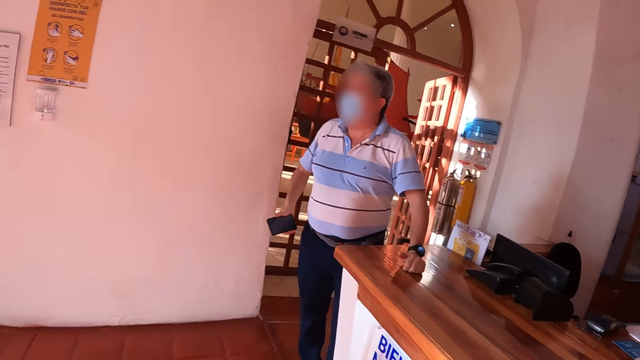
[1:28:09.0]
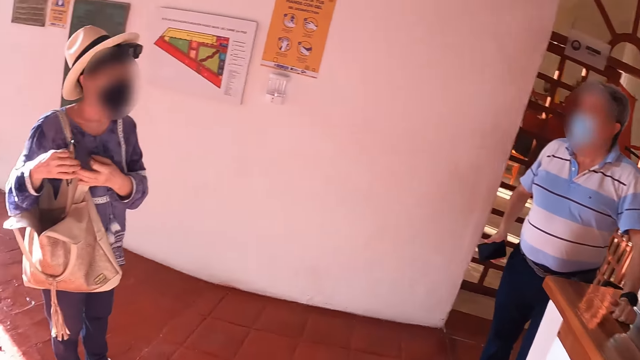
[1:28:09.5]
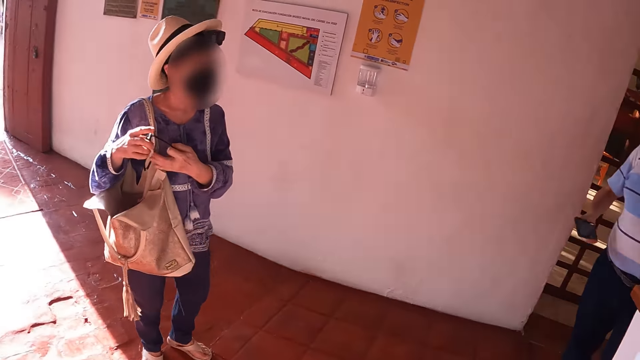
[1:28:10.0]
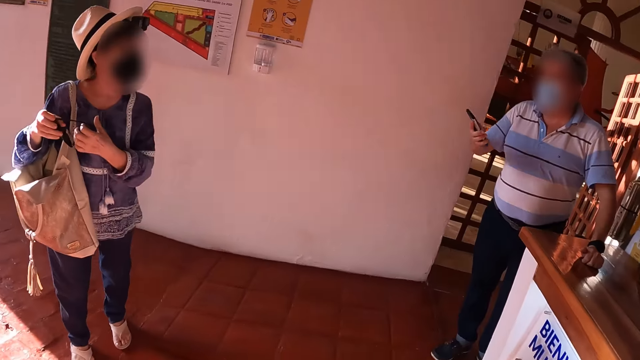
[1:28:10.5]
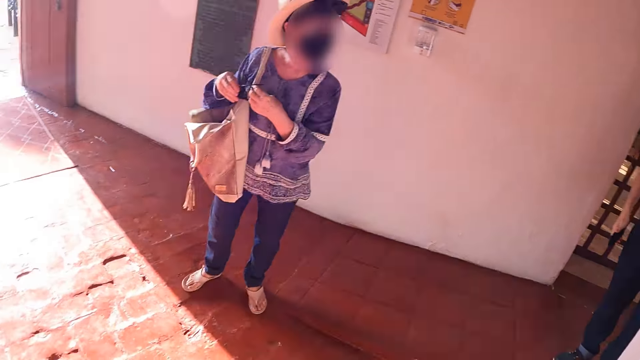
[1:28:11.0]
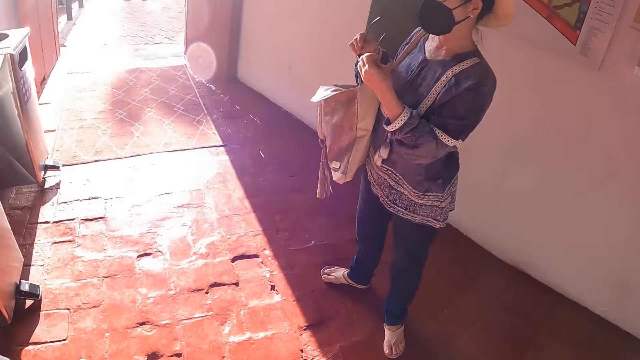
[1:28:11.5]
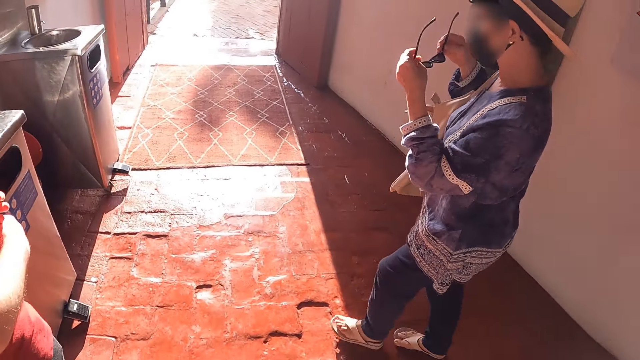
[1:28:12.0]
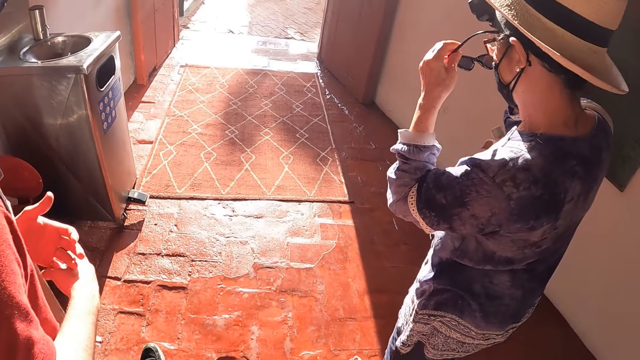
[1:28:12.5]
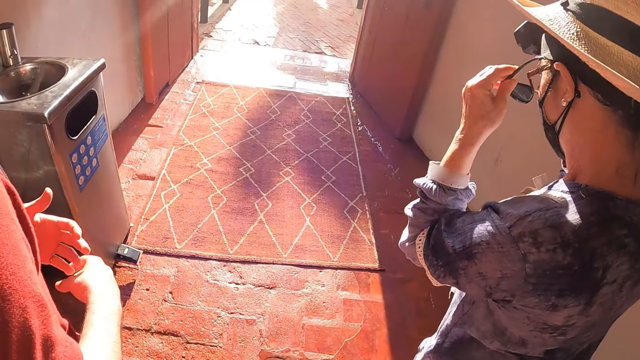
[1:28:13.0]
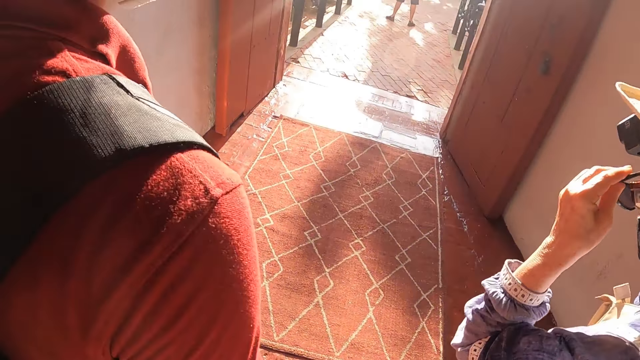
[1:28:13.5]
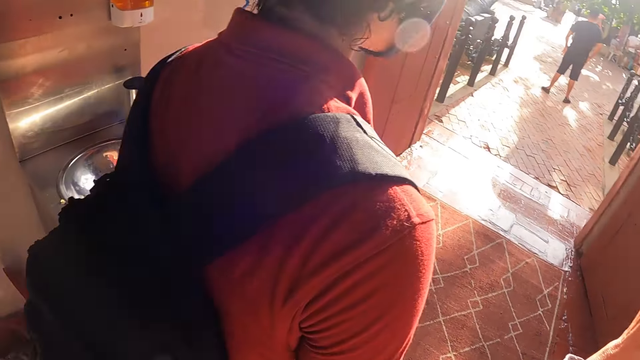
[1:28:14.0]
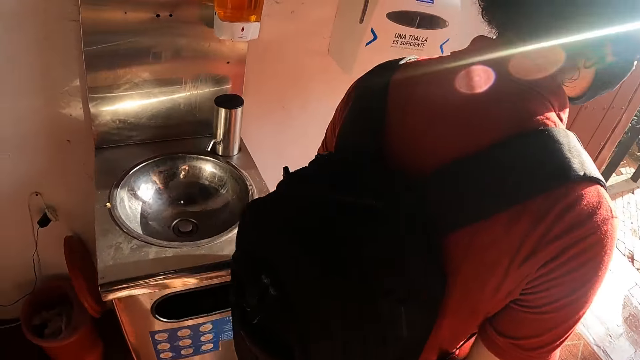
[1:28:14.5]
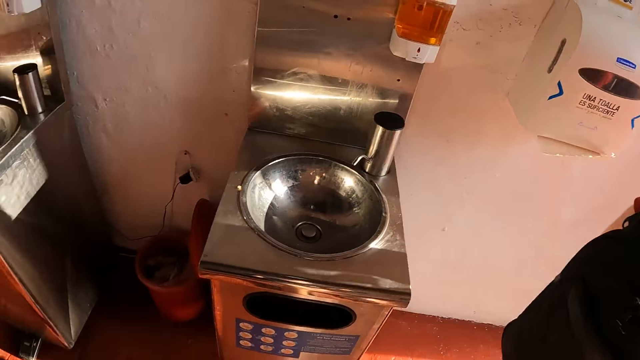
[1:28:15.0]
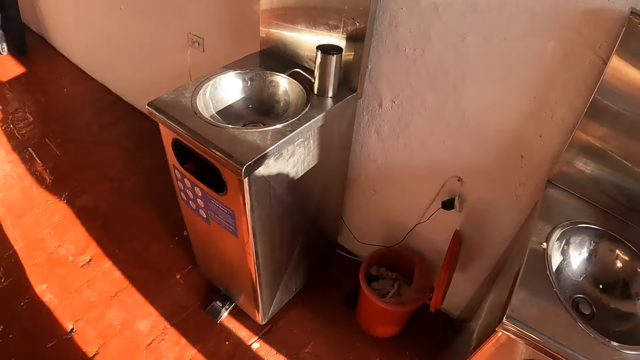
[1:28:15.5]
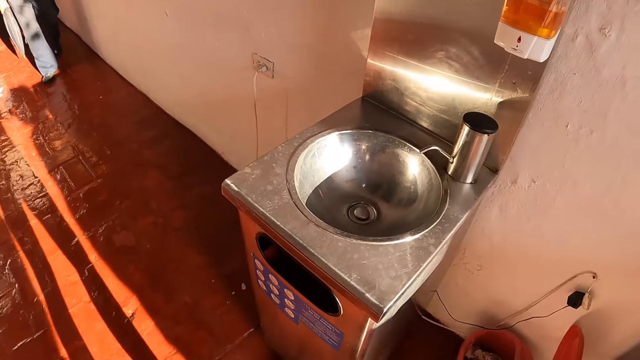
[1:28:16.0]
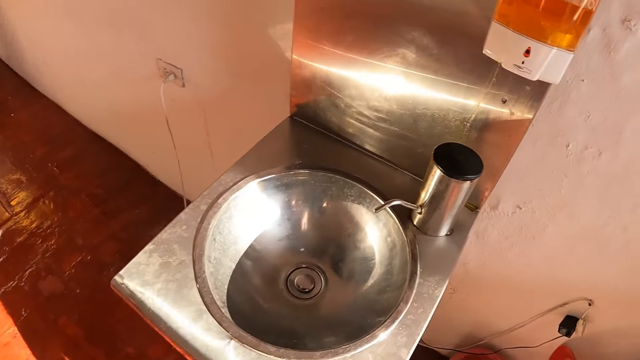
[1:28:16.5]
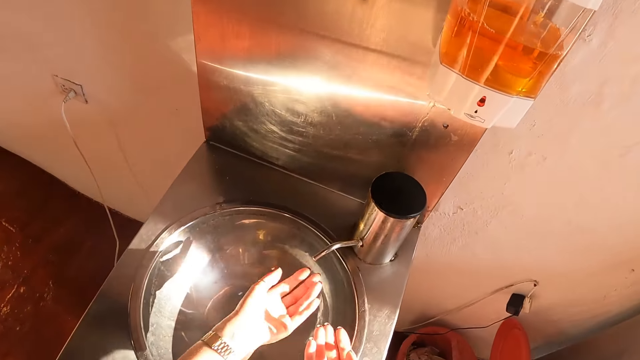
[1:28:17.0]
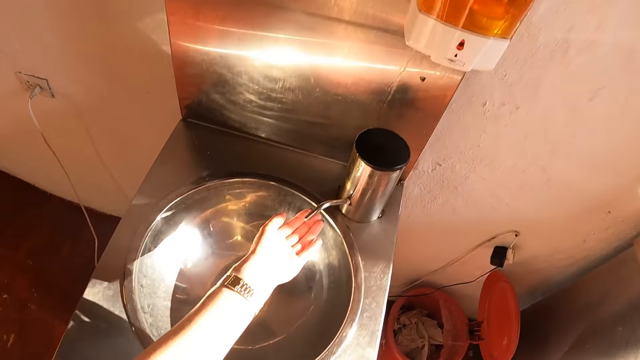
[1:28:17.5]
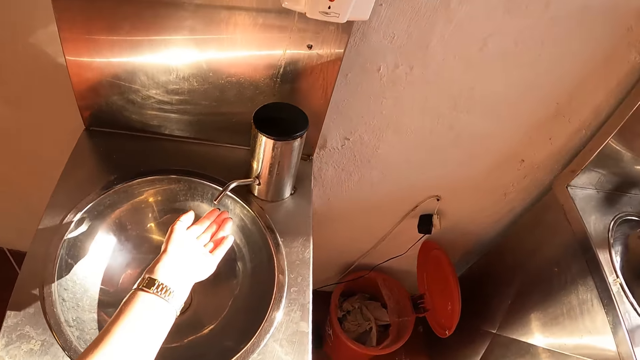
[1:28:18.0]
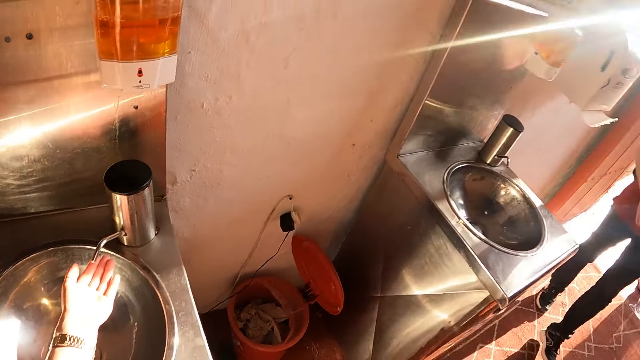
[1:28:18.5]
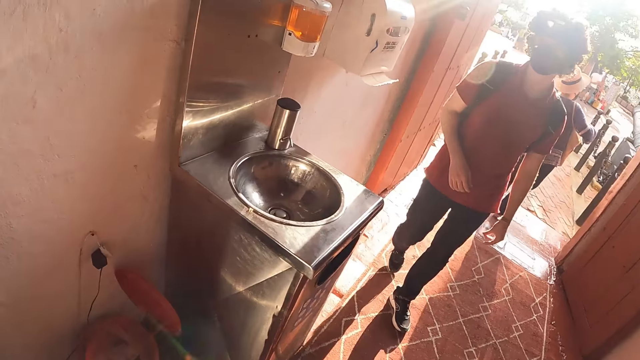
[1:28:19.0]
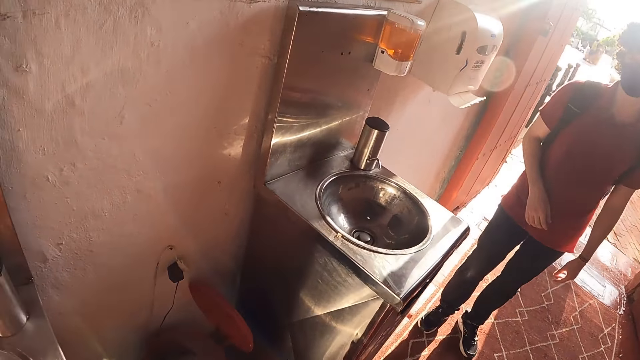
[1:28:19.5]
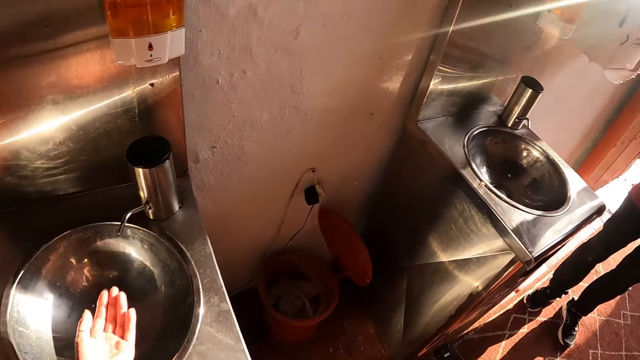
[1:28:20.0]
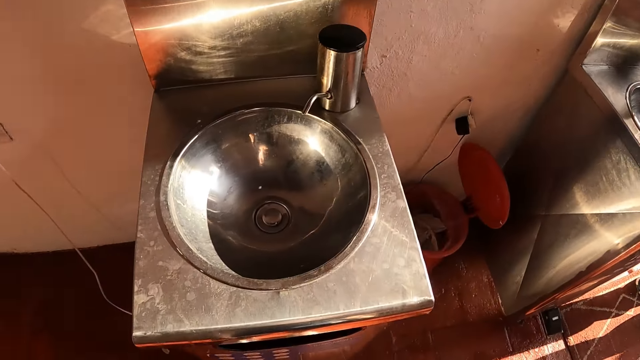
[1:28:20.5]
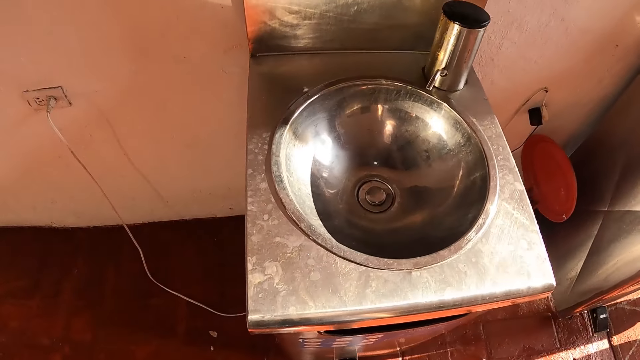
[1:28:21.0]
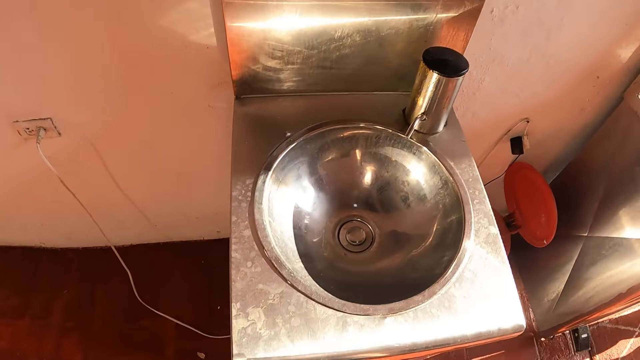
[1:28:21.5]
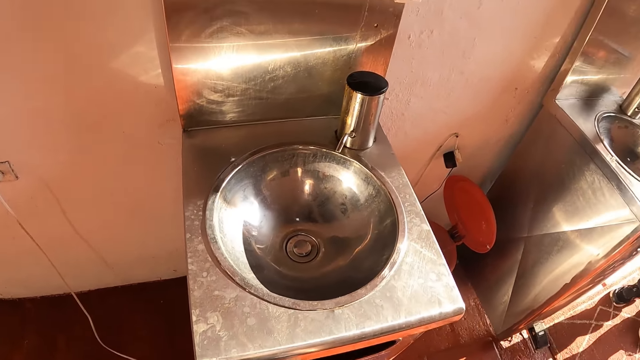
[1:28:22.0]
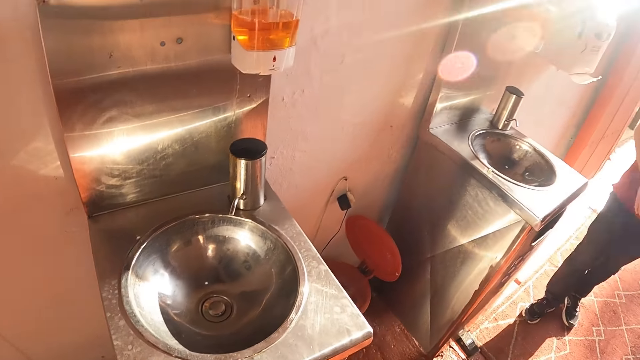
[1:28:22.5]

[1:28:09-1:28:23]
The camera wearer stares around. A lady looks at a man. The lady walks with others. The camera wearer walks in the building. The lady wears the sunglasses on the face with both hands. The lady walks with others. The camera wearer stares around. They walk towards the tap. The lady stretches a hand on the tap. The camera wearer touches water from the tap with the left hand. They stare around. Another man walks towards the camera wearer. The camera wearer stares at the left hand palm. They stare around.

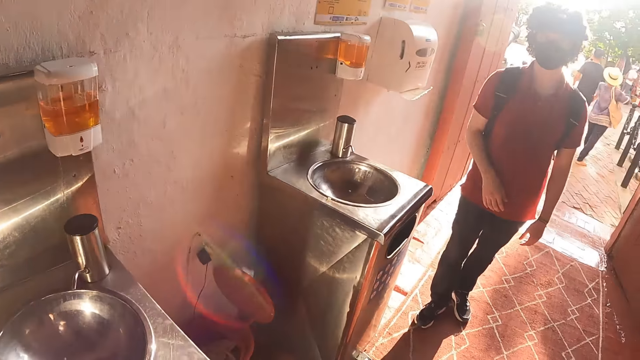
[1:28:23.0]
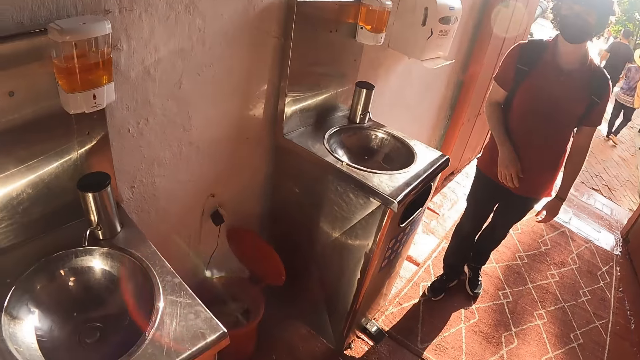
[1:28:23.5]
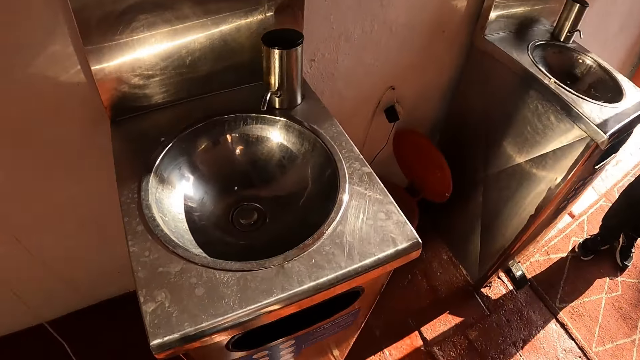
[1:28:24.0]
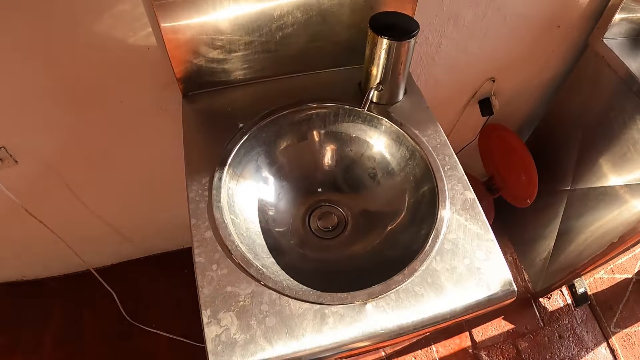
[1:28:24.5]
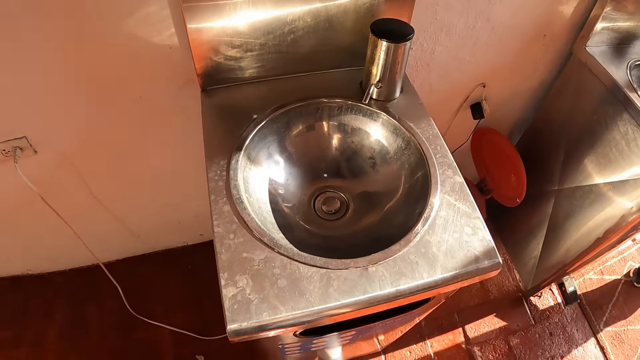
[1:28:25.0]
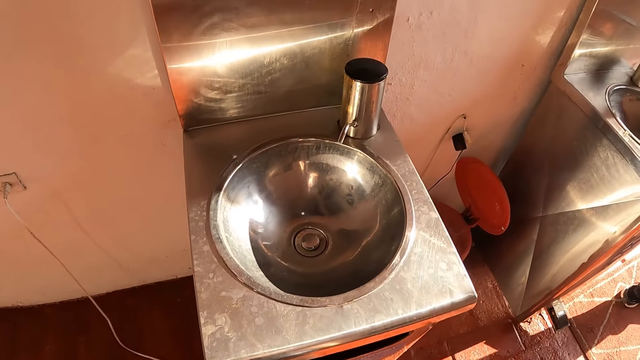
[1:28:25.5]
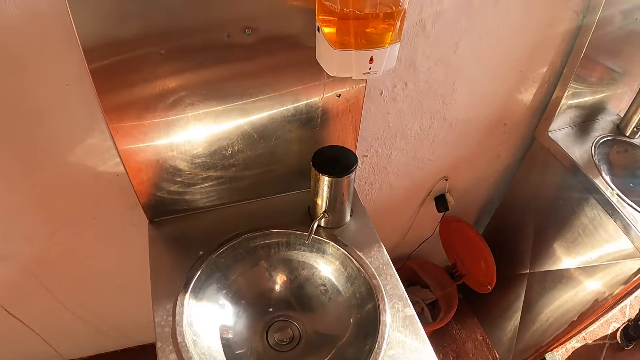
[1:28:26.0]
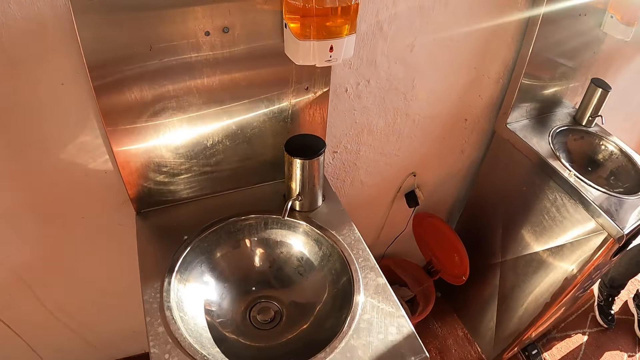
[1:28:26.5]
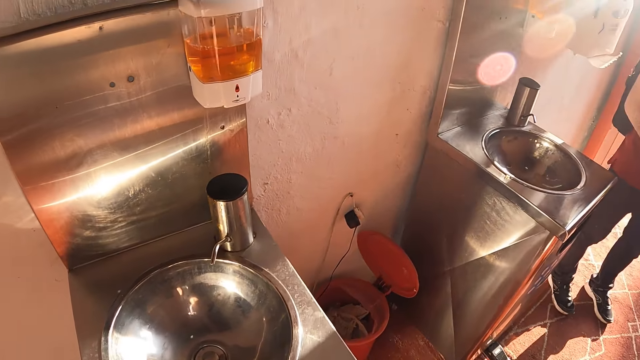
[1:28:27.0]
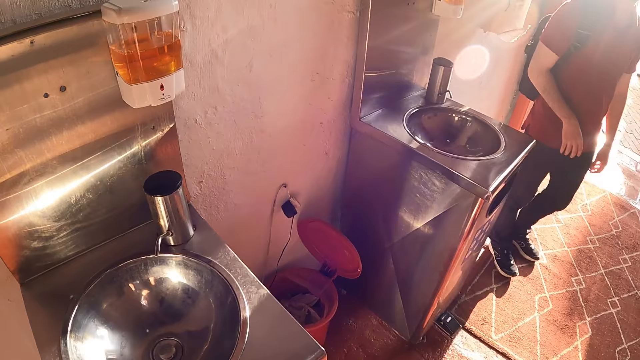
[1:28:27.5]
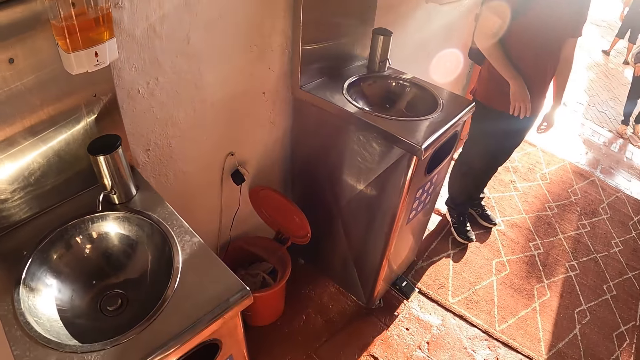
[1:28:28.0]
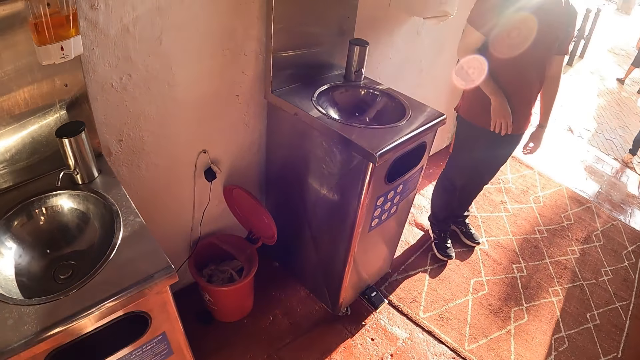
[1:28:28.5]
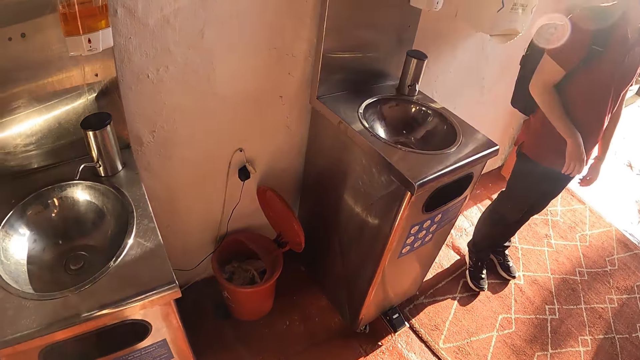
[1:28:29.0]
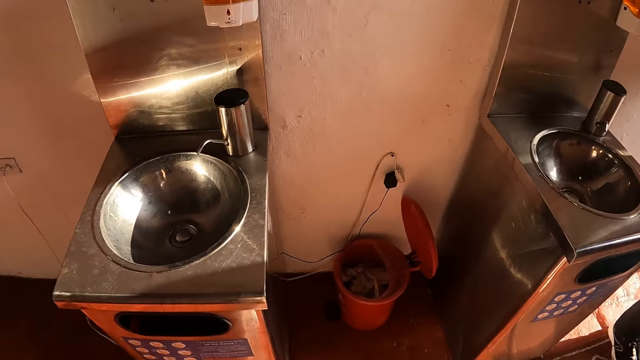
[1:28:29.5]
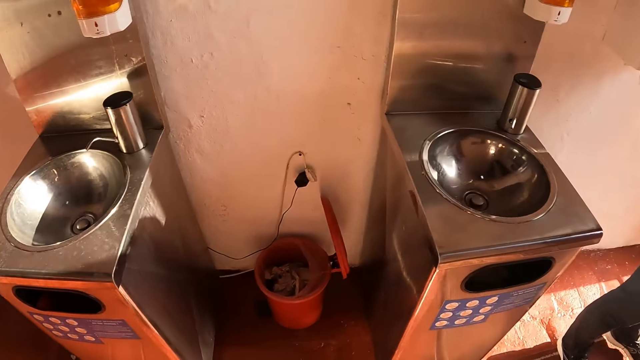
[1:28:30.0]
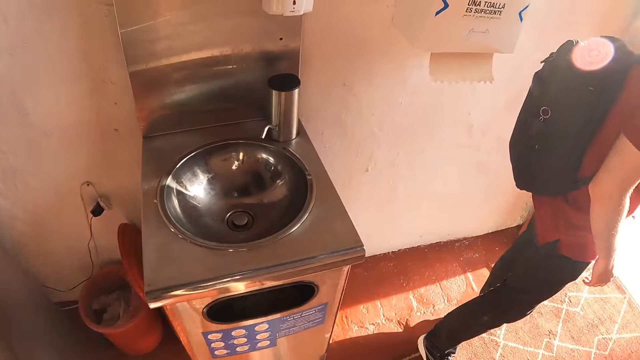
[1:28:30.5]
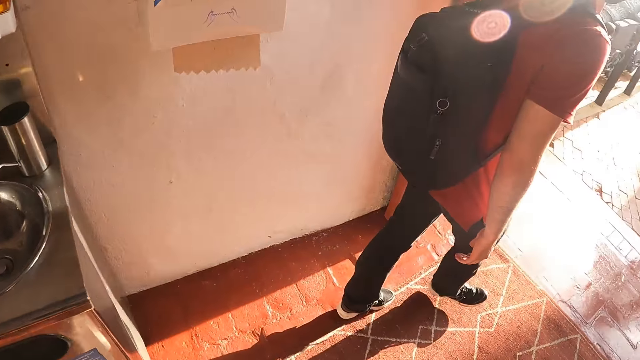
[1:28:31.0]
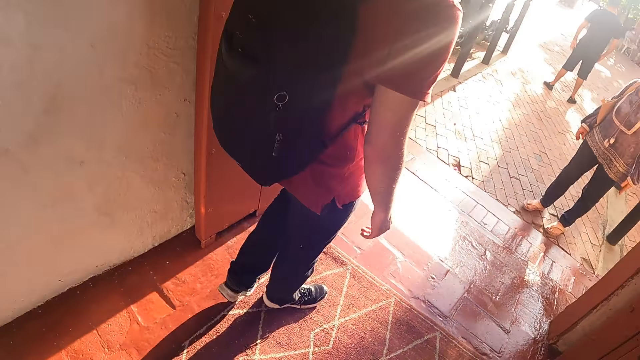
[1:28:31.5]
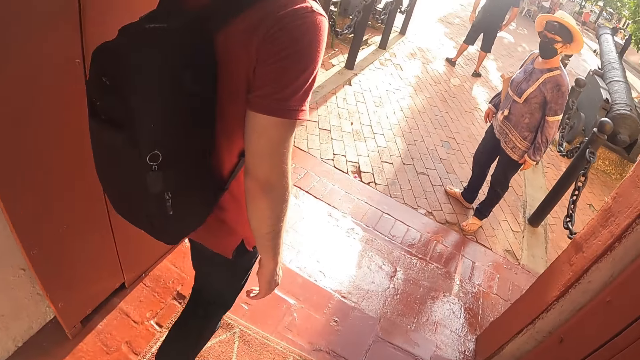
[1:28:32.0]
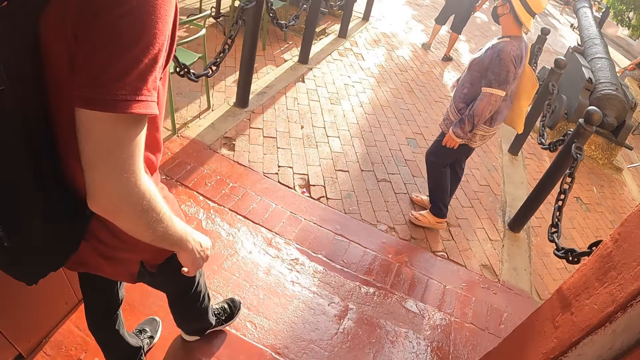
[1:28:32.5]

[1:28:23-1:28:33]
The camera wearer stops. They walk around with a man. They walk out of the building. A lady looks at the man and the camera wearer.
